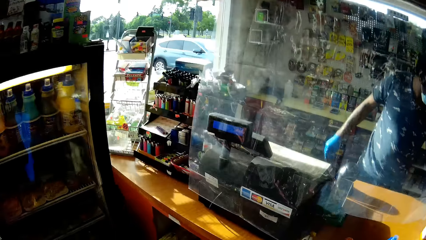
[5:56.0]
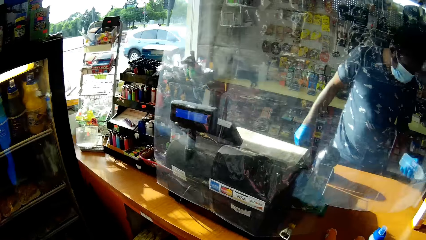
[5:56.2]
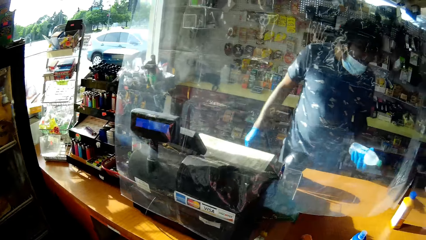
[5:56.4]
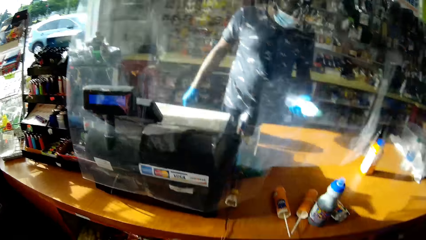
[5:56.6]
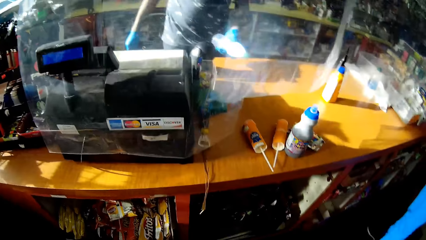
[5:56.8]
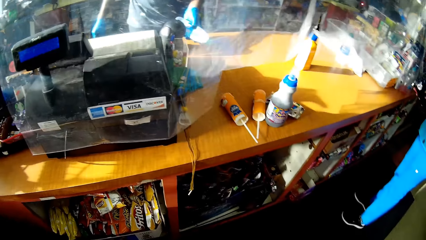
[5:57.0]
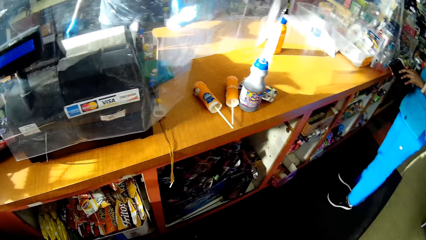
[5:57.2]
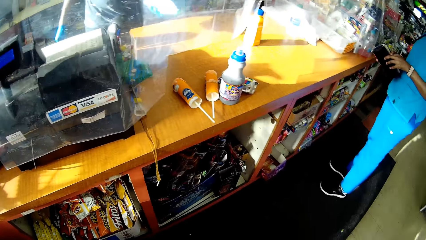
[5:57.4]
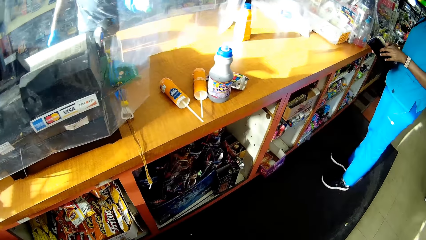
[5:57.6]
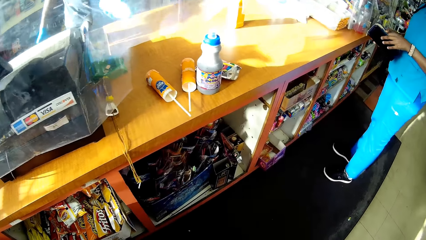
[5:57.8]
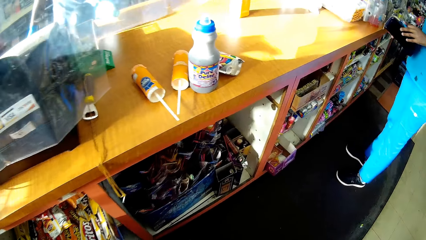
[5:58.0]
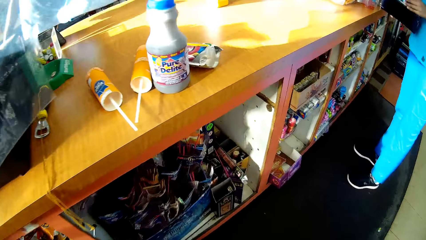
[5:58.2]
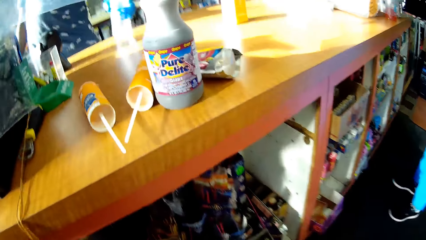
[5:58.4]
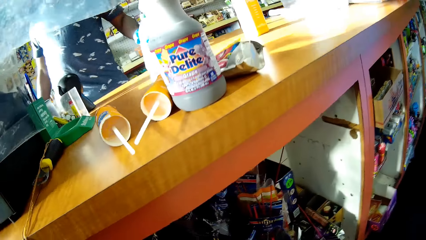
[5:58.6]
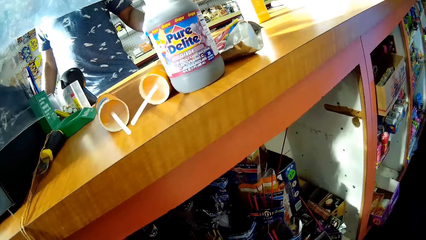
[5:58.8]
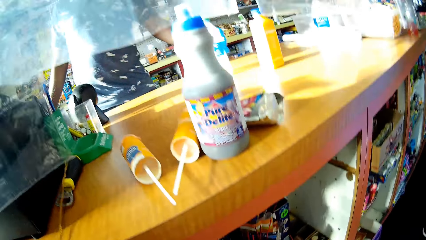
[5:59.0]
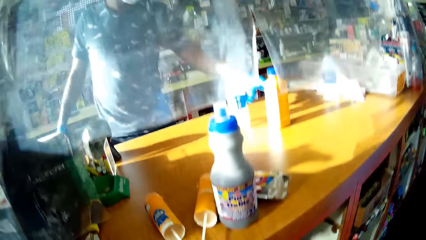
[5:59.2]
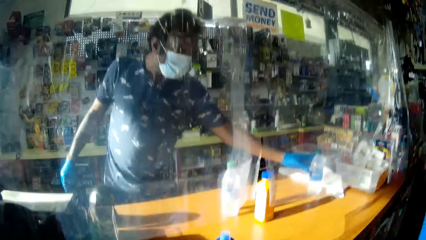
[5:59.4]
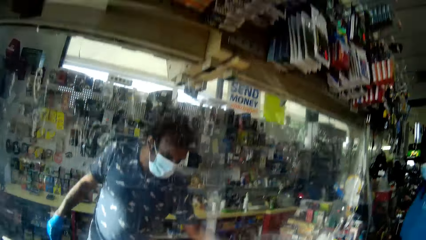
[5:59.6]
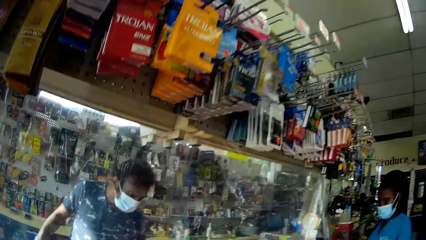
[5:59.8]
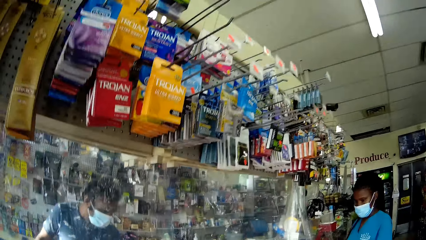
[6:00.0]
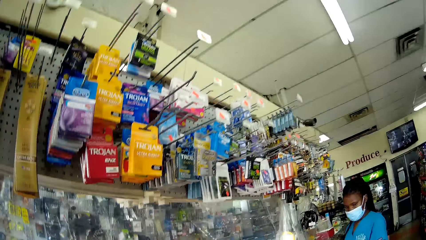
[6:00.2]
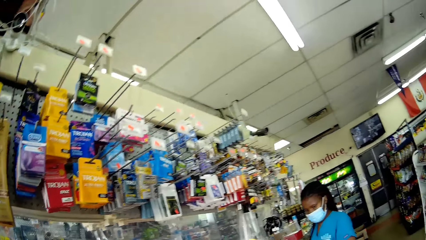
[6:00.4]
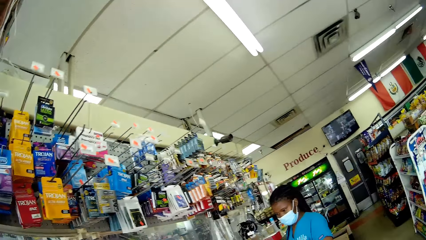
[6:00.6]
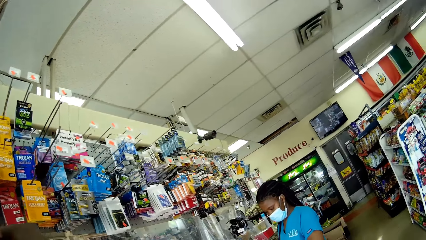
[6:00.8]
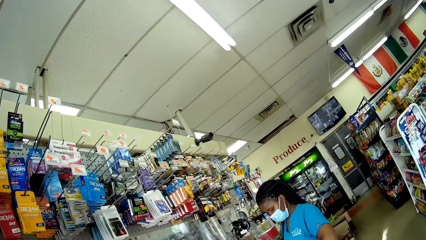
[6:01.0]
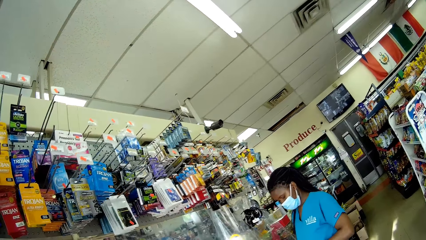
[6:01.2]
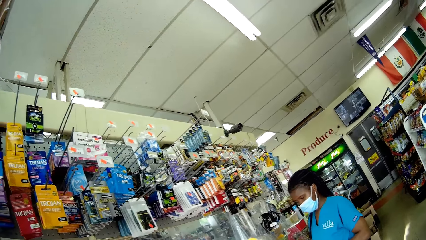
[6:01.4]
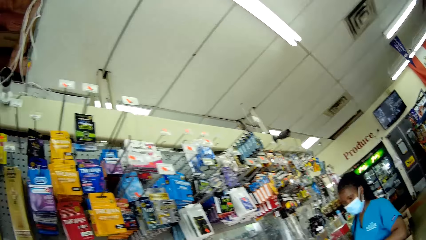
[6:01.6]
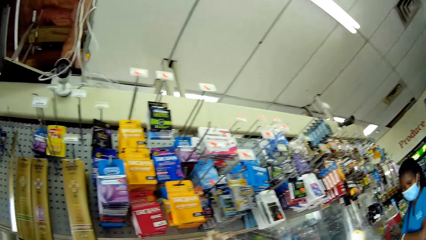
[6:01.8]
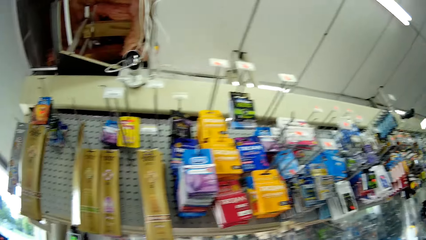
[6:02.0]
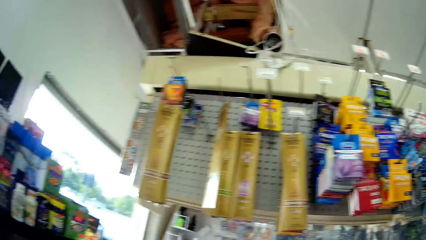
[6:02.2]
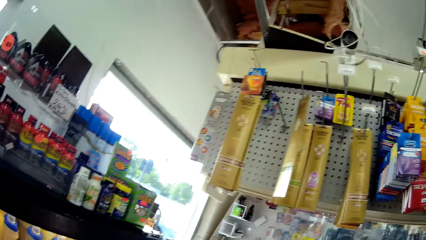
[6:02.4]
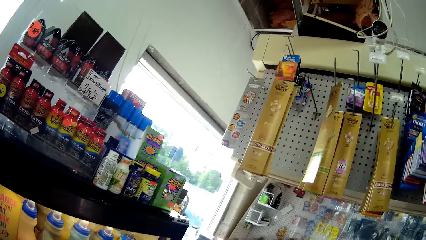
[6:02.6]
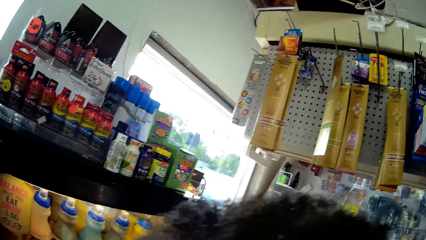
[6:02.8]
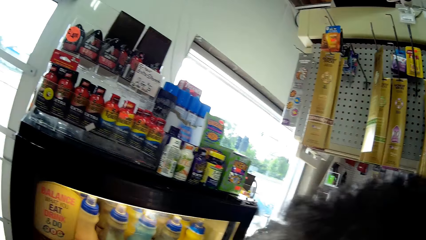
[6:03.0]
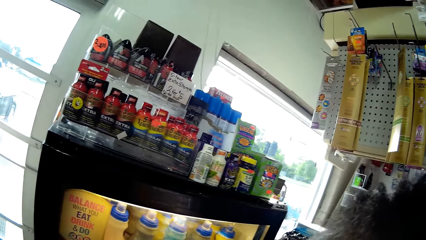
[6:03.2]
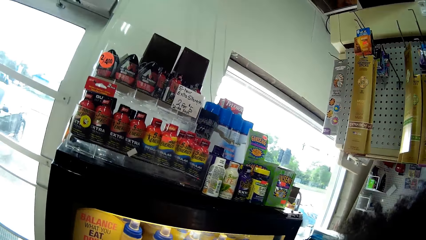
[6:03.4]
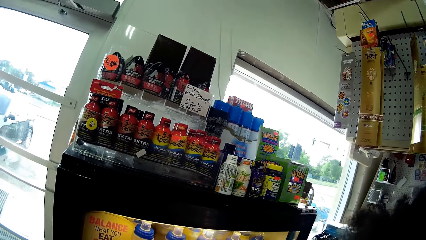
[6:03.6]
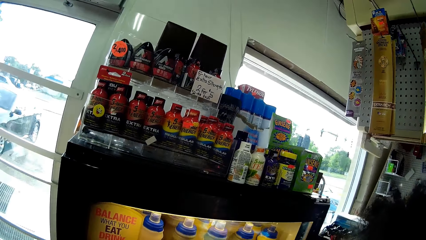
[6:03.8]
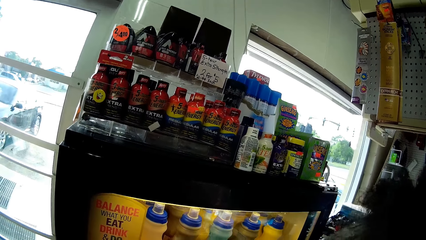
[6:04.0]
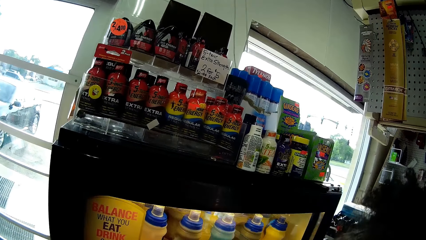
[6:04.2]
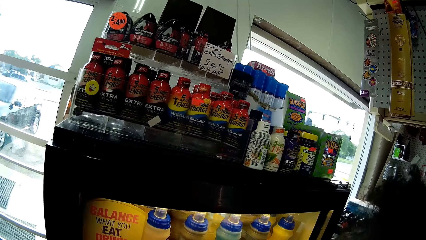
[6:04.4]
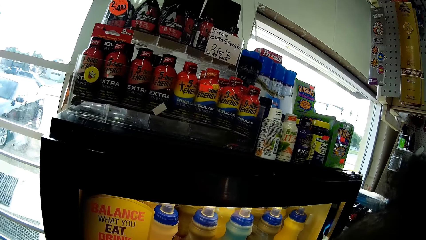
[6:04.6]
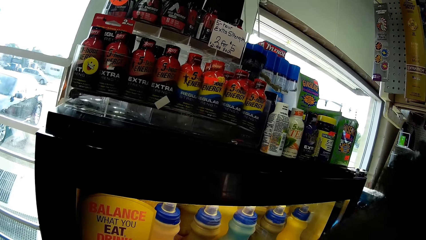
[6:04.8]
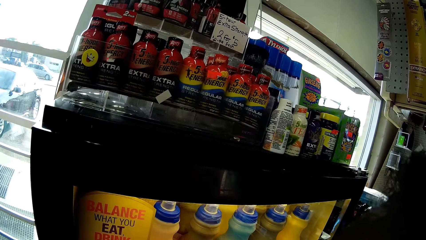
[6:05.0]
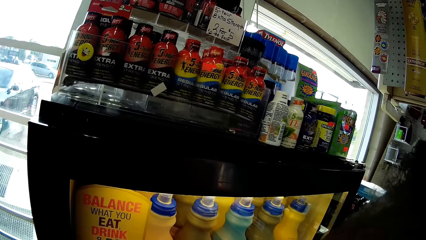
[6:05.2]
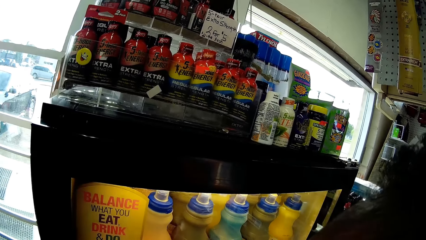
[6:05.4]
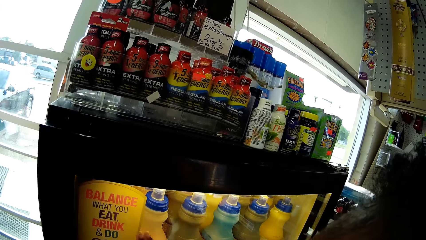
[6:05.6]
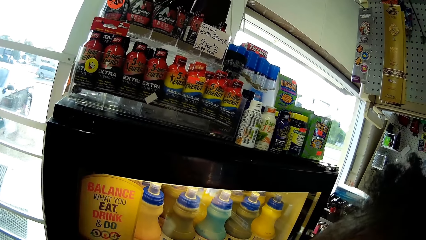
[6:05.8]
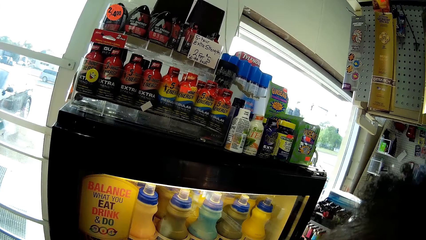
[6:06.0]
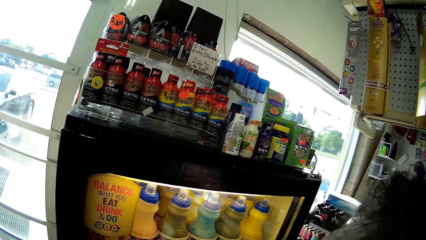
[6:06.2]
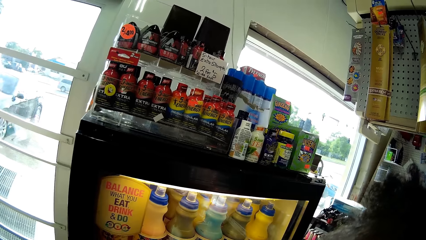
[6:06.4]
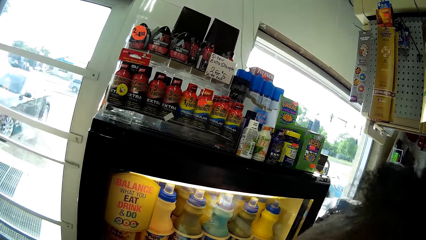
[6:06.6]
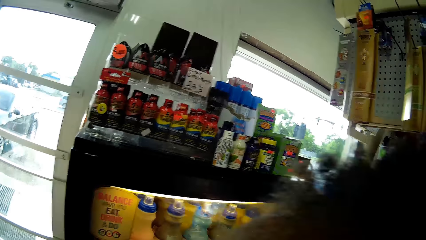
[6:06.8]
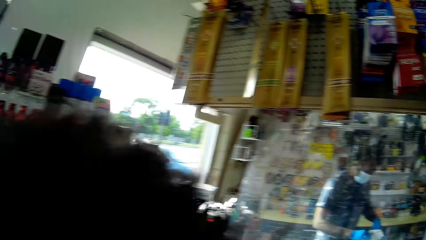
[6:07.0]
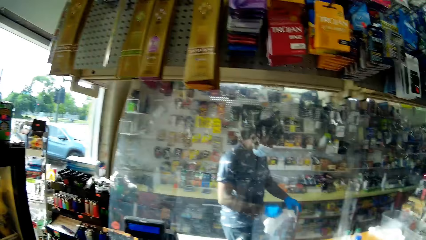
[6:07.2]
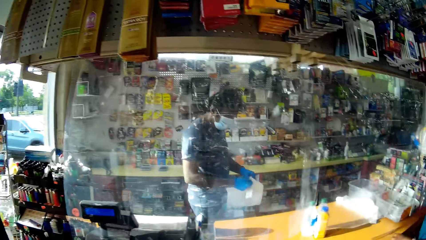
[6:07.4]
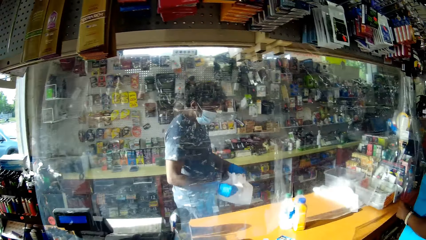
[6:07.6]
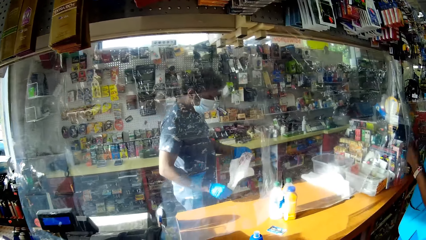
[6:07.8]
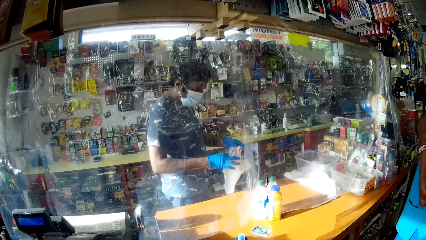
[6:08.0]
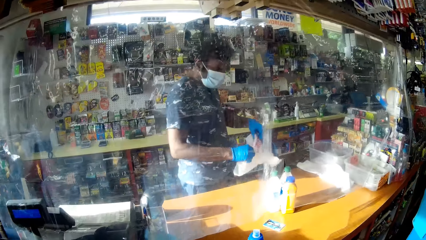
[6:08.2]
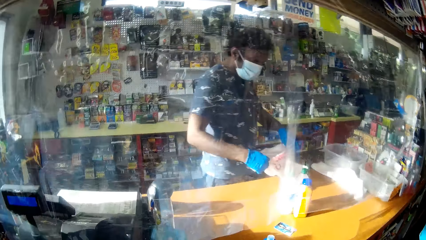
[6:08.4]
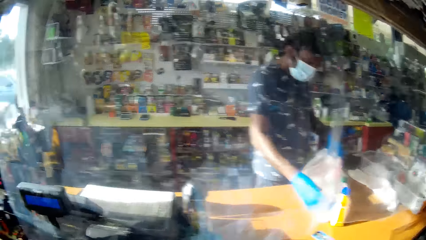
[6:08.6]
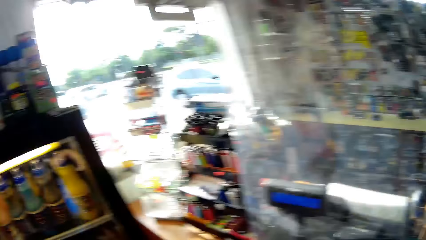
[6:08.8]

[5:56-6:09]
A baby talks to the camera wearer. The cashier holds a water bottle in his gloved left hand. The cashier places the water bottle on the countertop with his gloved left hand. The camera wearer talks to the boy. The cashier opens up a polythene bag with his gloved hands.

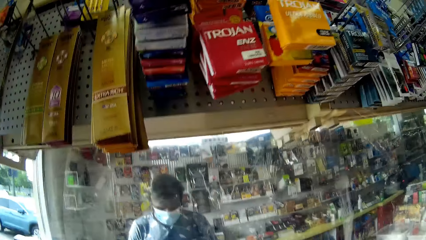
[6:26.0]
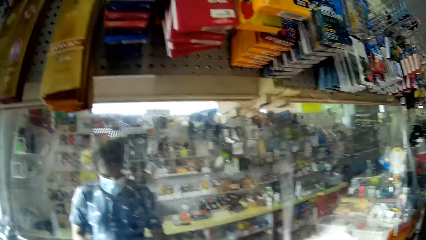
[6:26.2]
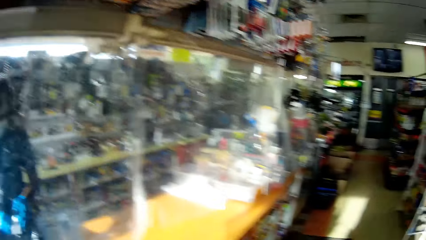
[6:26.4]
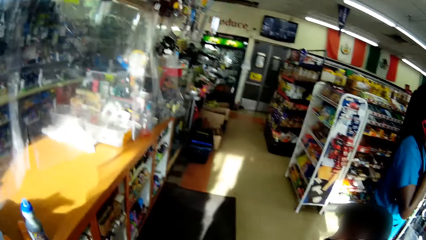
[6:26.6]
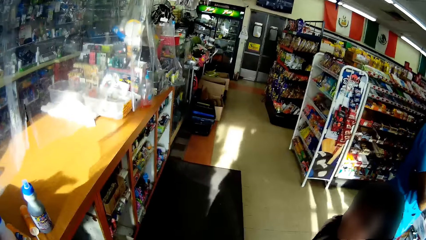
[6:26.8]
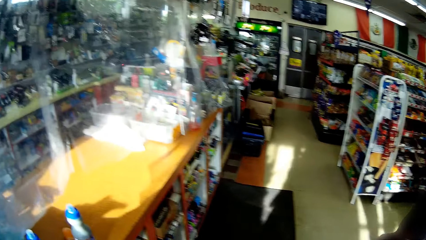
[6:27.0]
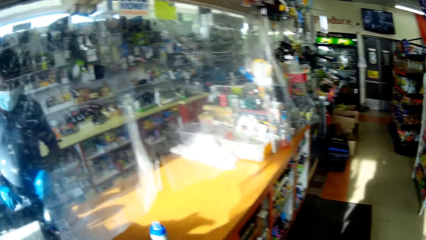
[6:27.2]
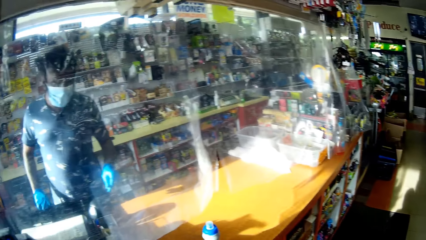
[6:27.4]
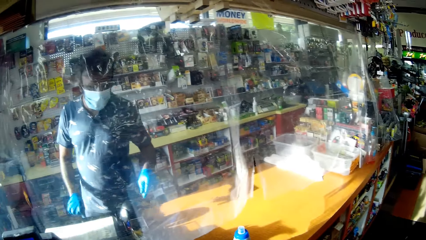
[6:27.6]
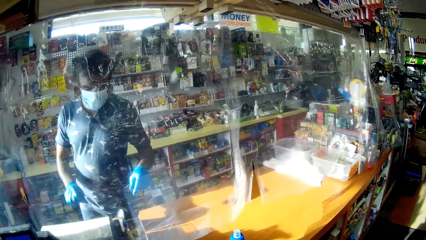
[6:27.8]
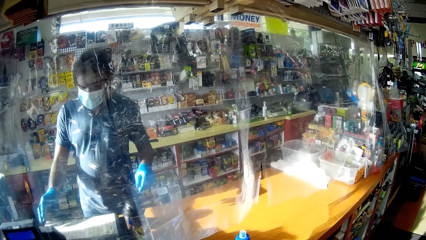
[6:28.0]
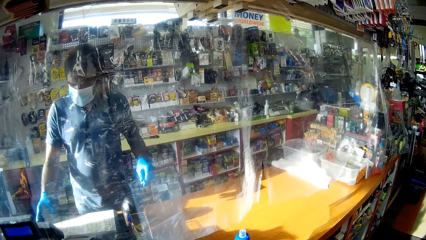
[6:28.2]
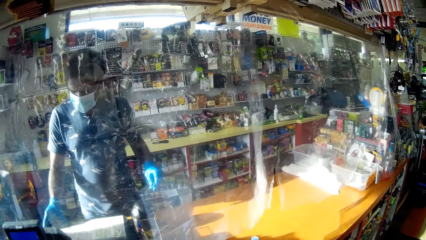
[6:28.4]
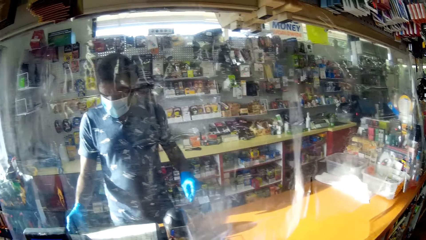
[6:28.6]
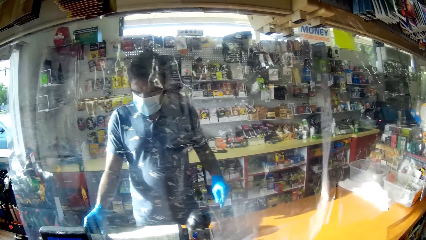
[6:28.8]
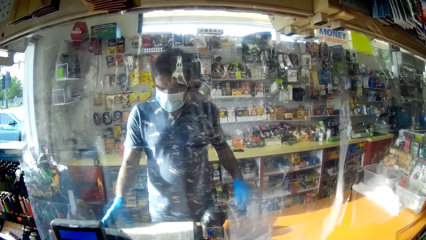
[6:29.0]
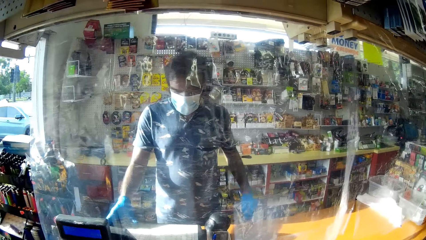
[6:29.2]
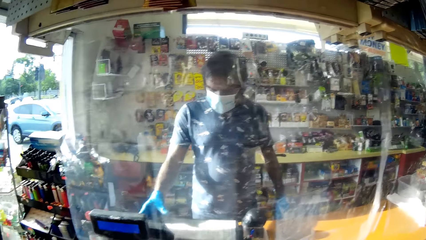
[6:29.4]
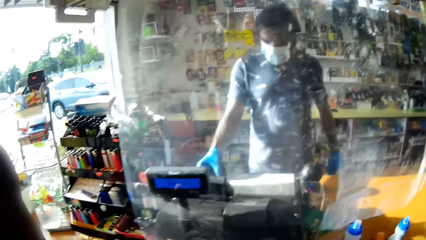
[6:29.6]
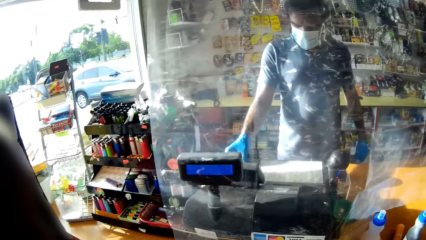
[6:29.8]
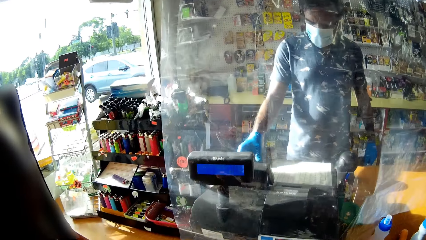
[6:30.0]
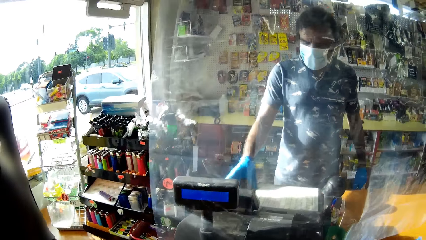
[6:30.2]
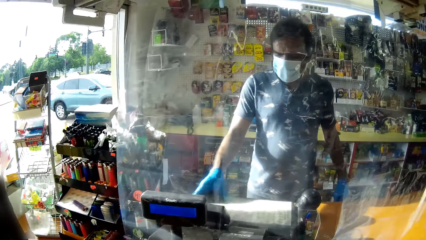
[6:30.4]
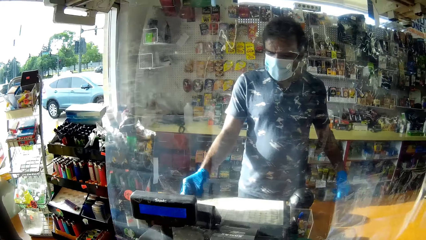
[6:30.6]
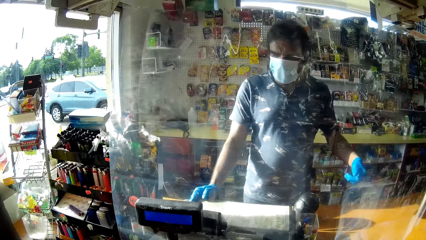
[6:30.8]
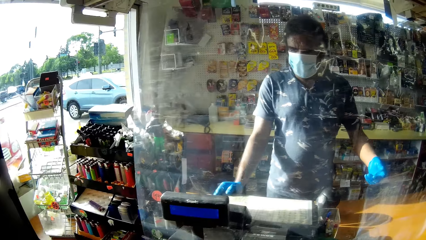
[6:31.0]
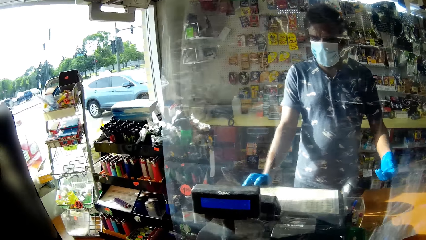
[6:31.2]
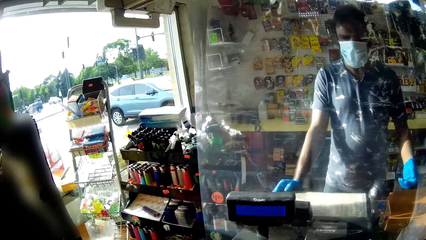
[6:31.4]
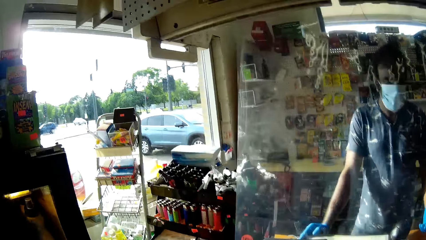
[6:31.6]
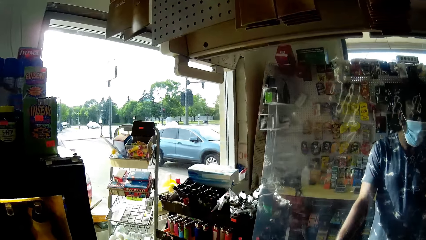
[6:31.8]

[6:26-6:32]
The cashier talks to the camera wearer. The cashier presses a calculator on the countertop with his gloved right hand. The camera wearer talks to the cashier.
